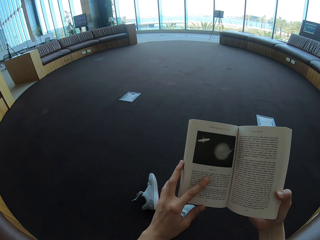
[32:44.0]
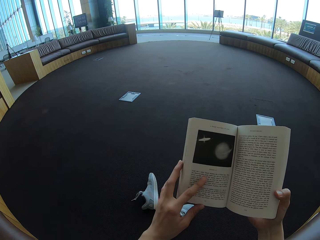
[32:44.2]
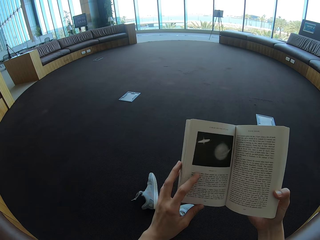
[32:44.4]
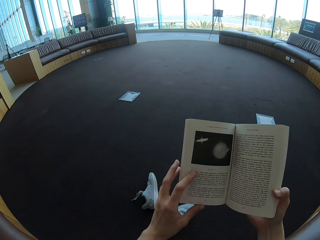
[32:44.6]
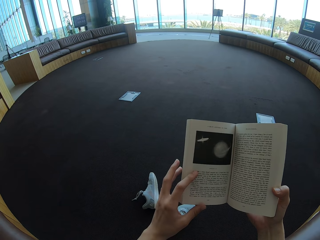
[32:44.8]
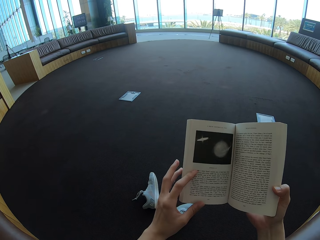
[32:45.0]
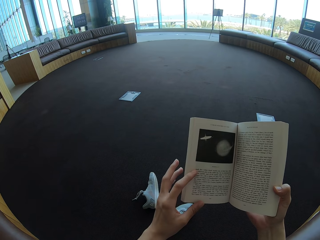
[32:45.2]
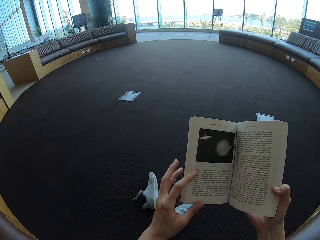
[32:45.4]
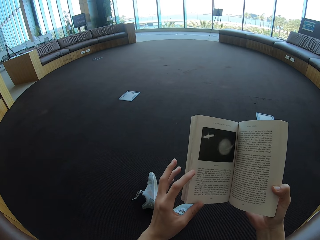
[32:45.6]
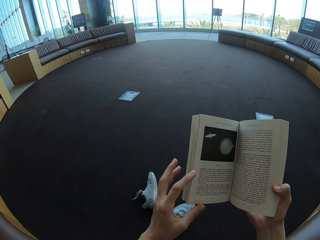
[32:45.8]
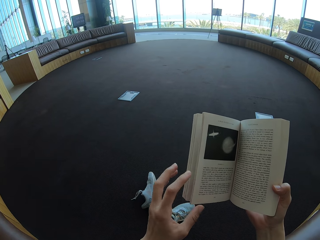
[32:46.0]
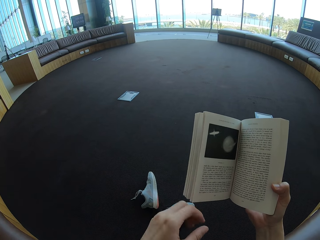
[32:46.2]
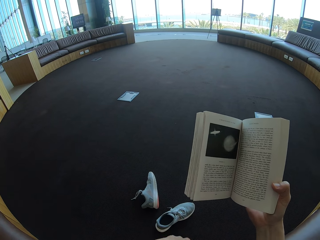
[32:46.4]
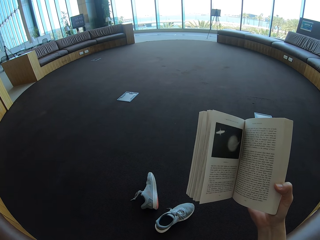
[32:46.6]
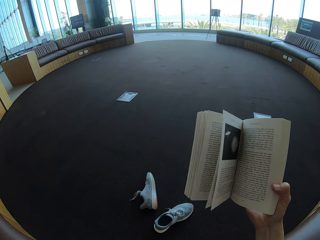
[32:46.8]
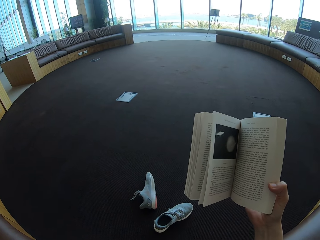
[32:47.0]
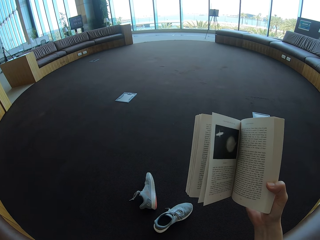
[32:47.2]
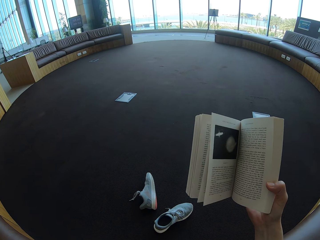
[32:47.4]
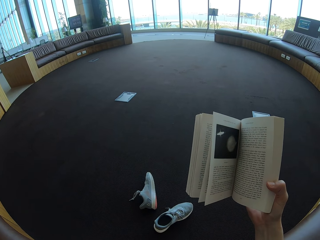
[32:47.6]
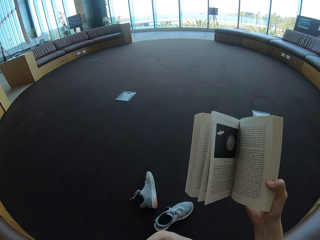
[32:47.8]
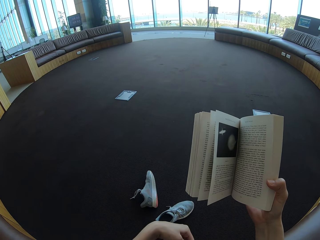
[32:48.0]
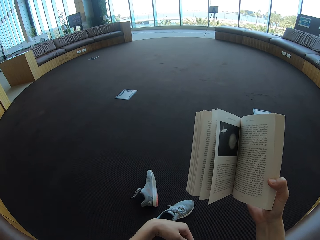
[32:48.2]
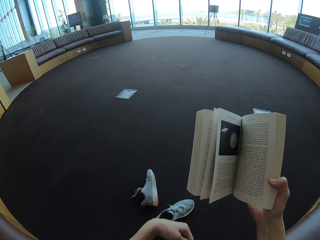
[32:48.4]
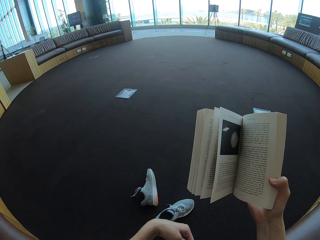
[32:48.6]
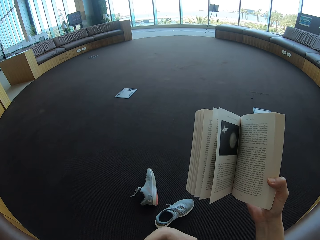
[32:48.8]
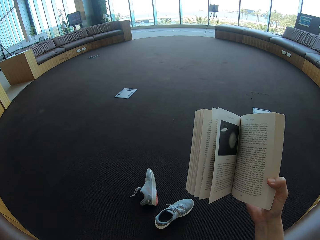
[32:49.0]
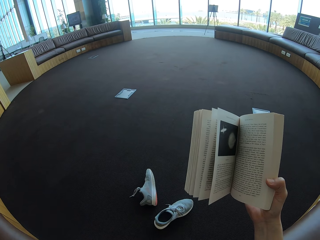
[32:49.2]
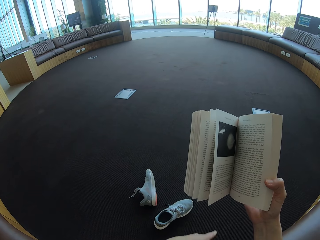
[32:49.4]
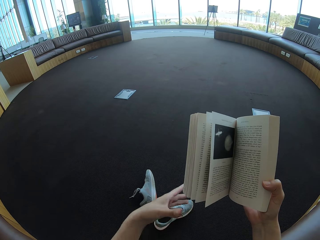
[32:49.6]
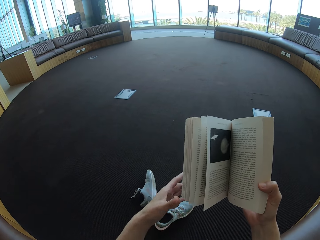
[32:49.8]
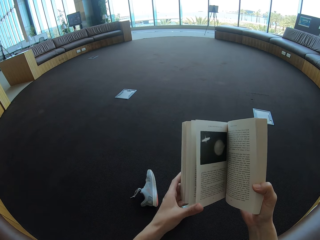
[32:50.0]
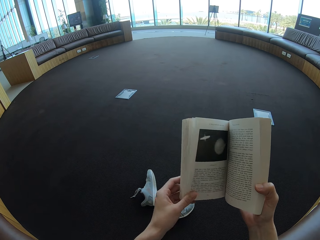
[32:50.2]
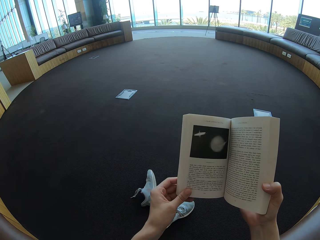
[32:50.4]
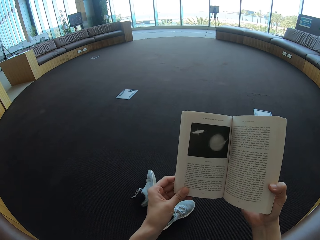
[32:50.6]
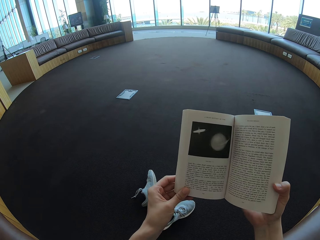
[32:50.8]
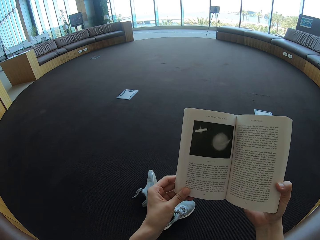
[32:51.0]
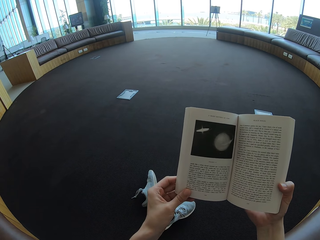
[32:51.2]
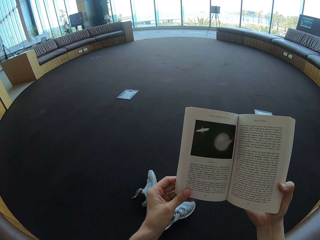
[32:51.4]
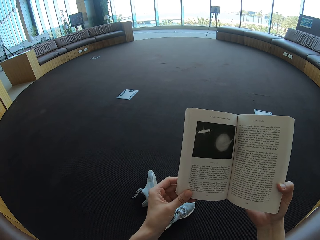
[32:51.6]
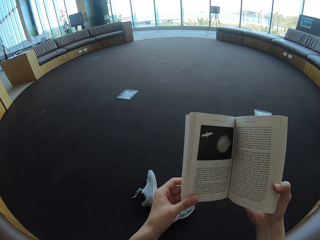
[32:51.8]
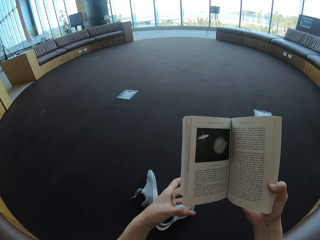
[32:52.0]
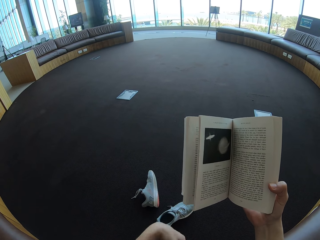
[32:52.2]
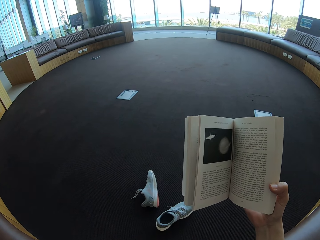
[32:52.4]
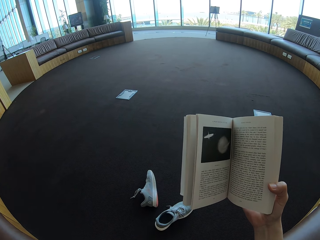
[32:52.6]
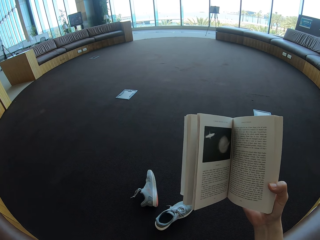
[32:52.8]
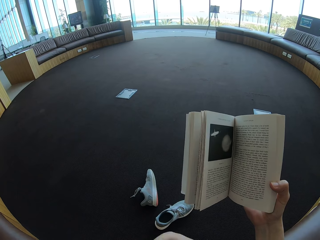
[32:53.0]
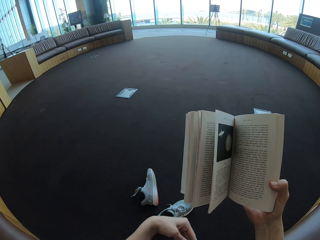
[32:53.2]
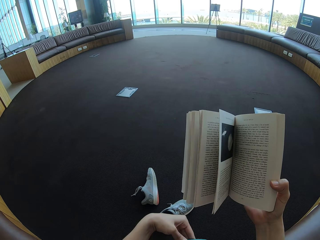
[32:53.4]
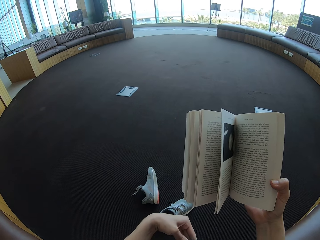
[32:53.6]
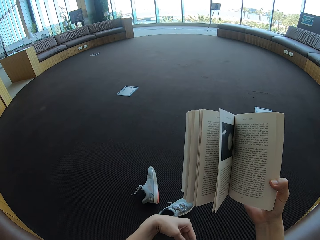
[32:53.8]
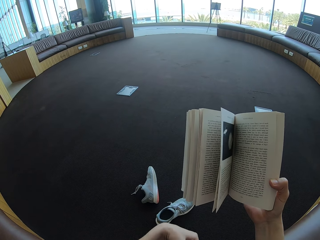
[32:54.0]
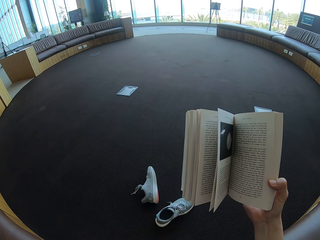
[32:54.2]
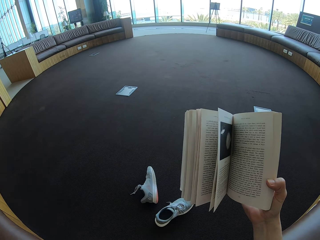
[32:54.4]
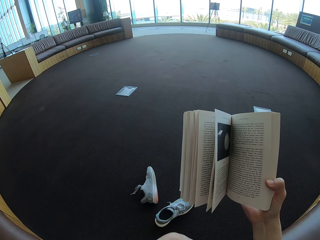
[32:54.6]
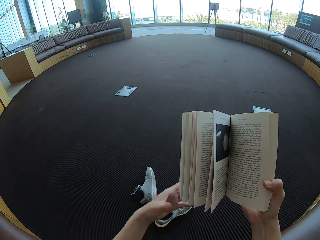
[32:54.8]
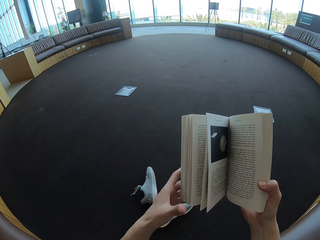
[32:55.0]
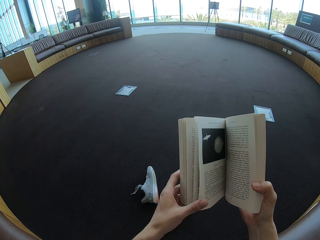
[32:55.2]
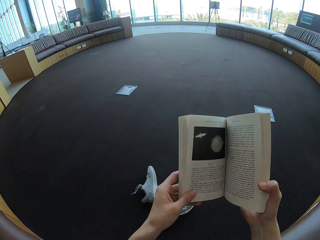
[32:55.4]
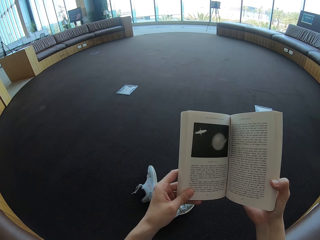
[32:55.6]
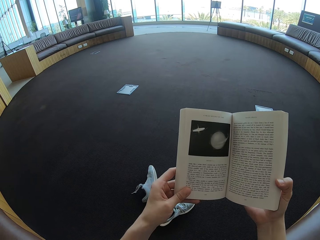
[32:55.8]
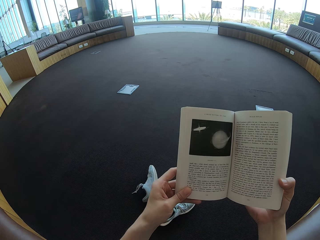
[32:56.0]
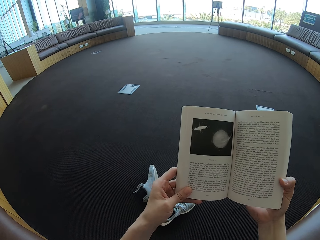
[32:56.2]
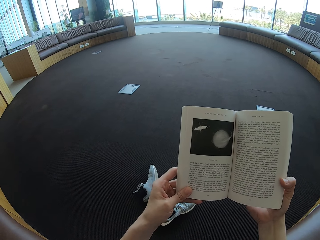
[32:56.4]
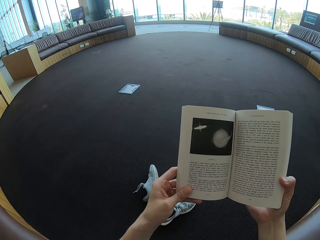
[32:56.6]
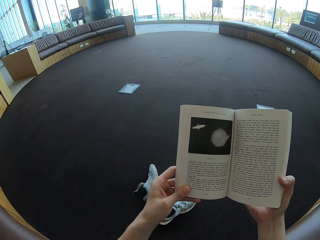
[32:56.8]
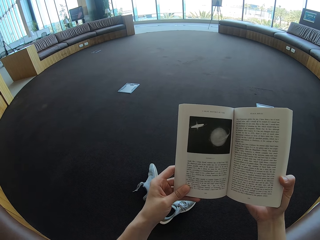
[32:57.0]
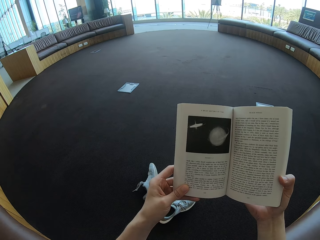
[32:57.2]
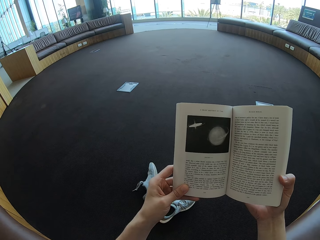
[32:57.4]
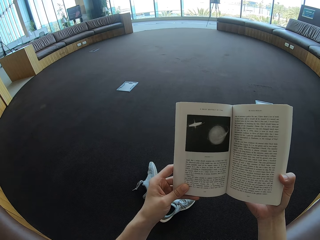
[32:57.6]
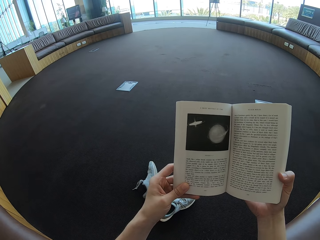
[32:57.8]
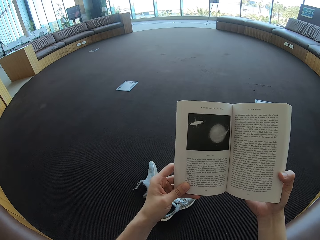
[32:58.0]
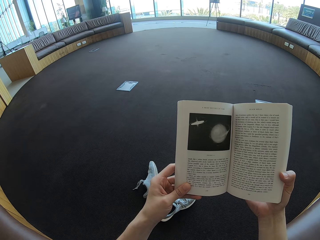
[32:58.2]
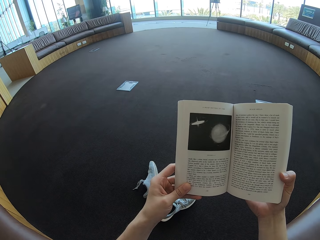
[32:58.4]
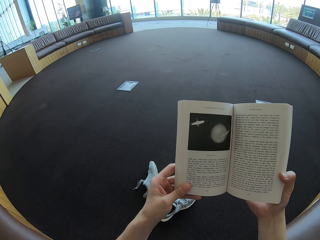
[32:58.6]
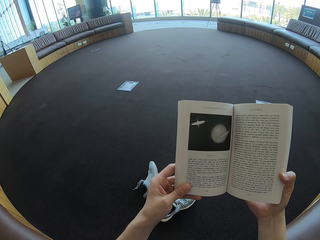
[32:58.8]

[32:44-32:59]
The camera wearer holds the story book with the right hand. He touches his face. He reads the book. He holds the story book with both hands.

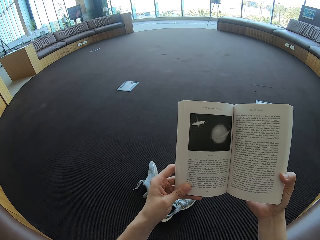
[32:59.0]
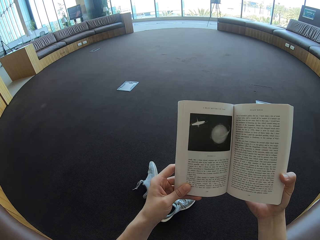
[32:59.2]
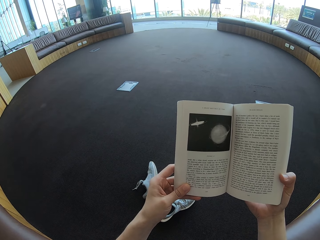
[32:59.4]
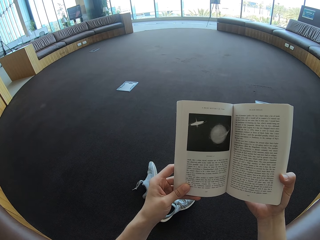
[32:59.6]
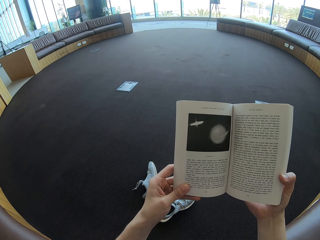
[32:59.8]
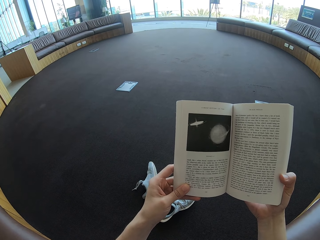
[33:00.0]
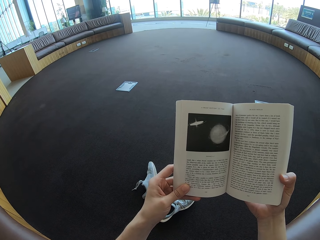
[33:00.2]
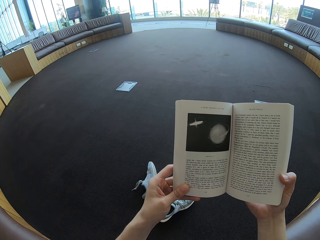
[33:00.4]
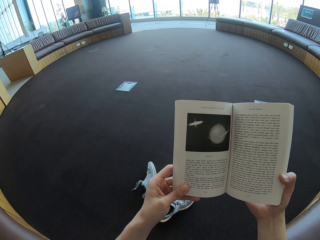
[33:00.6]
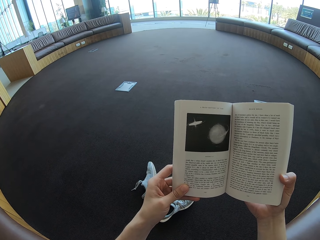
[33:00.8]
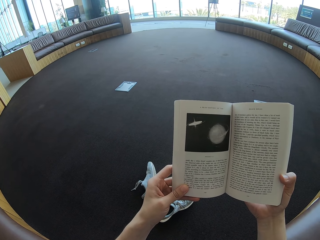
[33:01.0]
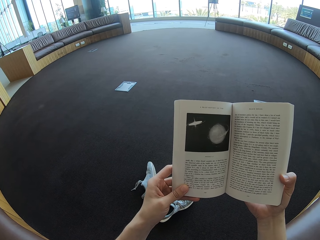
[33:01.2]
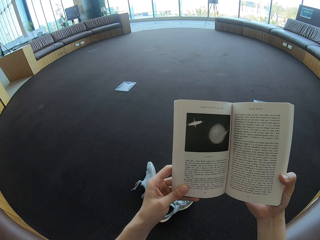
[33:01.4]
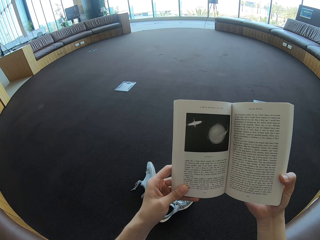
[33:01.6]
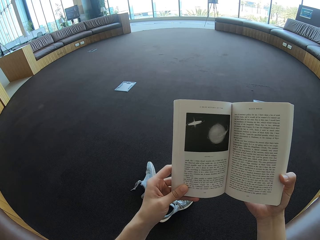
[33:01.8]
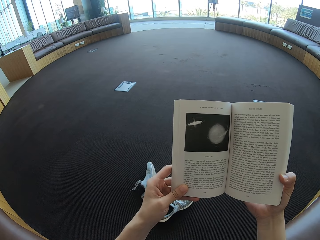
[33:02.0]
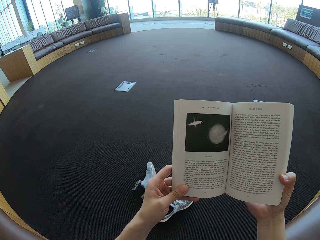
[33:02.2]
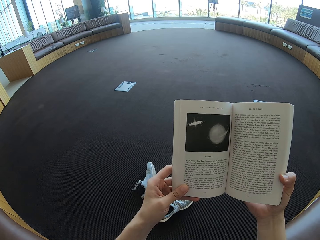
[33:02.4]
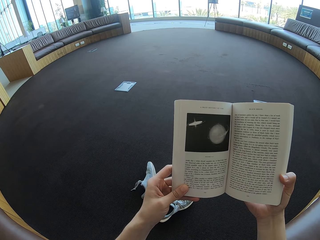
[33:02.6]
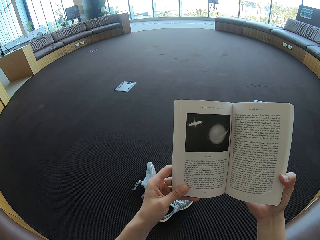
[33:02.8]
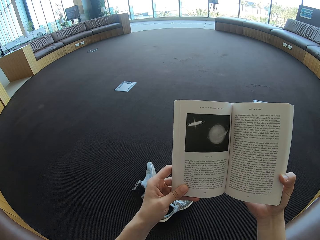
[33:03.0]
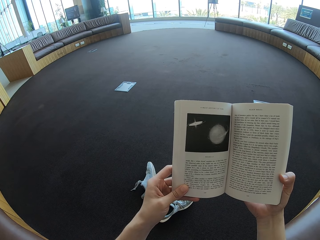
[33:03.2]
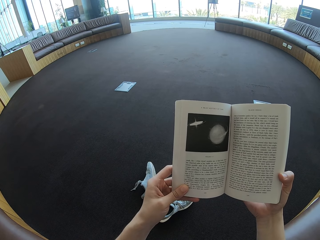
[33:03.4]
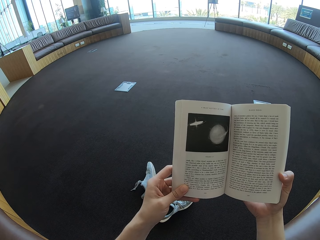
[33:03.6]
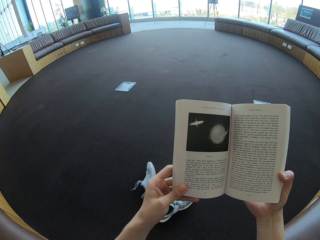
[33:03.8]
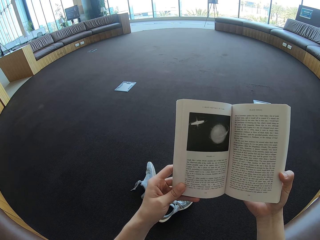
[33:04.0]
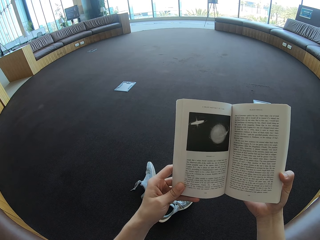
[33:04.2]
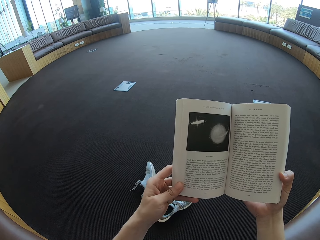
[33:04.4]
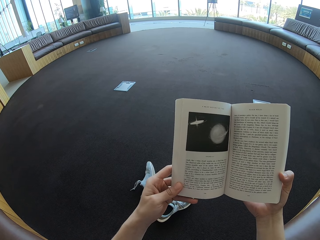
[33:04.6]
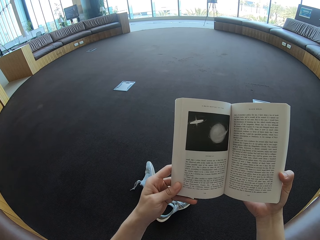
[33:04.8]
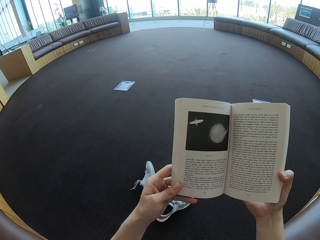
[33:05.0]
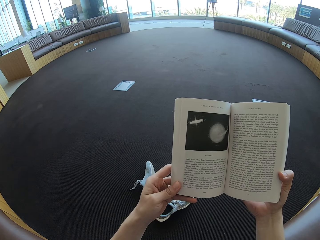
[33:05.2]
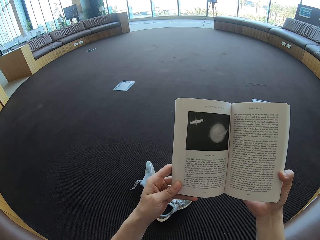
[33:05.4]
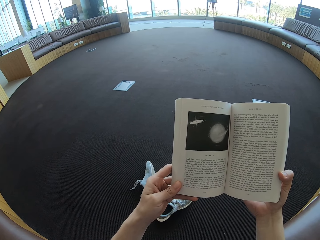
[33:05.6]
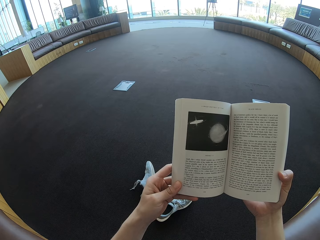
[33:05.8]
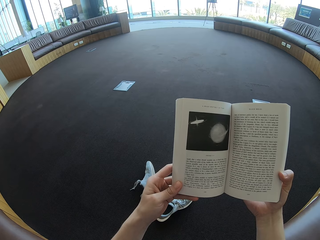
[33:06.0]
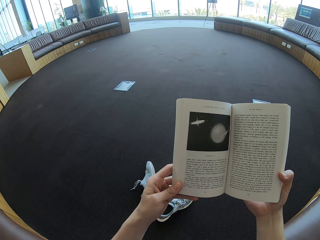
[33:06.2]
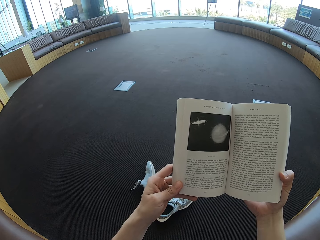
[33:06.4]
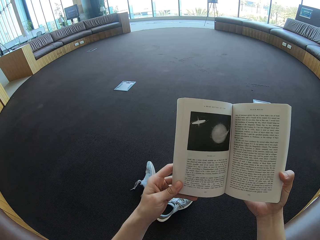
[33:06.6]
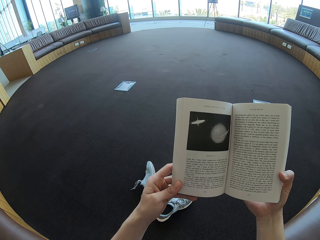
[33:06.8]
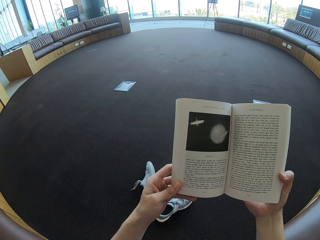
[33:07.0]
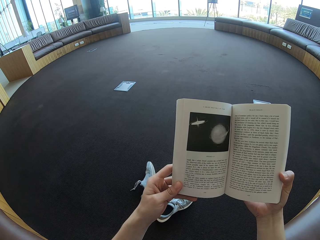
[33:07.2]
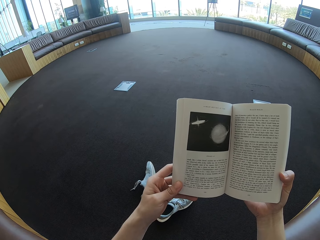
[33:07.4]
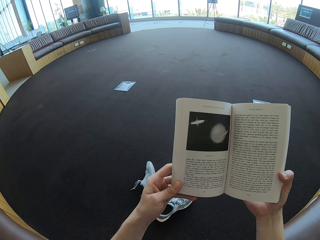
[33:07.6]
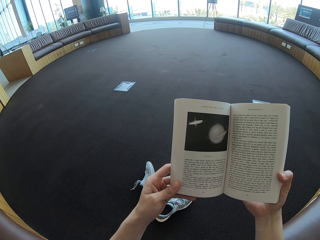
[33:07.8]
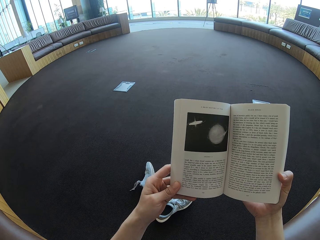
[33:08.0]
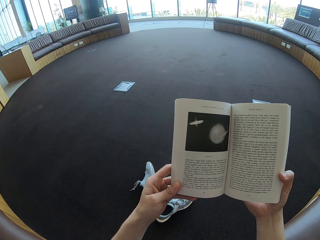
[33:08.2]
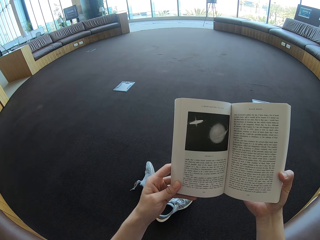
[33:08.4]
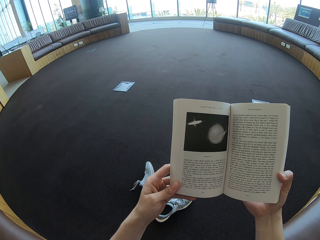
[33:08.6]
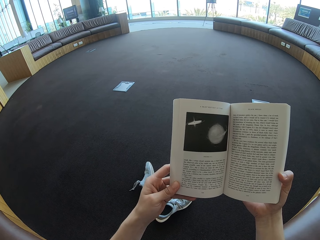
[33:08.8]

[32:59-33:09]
The camera wearer reads the story book.
